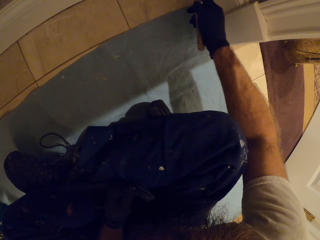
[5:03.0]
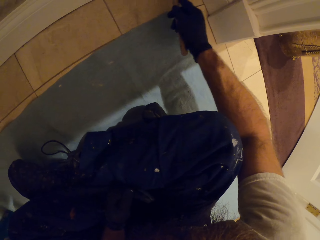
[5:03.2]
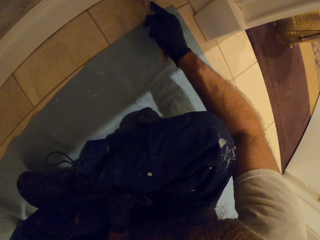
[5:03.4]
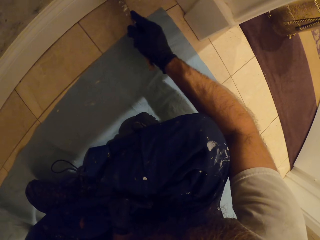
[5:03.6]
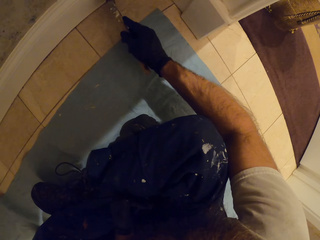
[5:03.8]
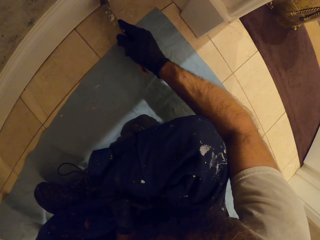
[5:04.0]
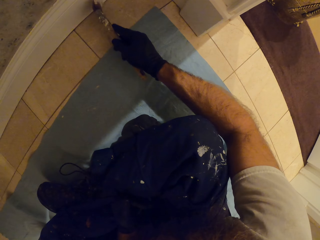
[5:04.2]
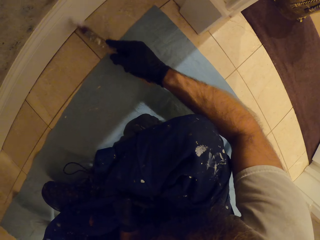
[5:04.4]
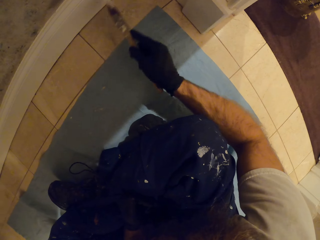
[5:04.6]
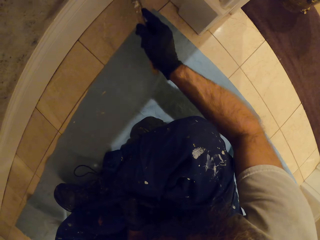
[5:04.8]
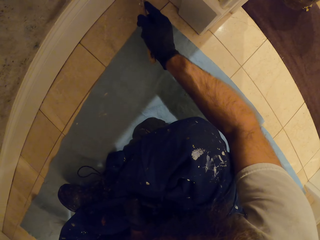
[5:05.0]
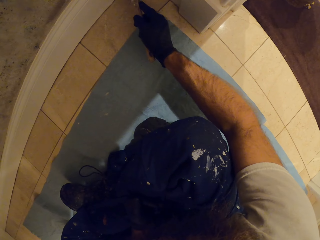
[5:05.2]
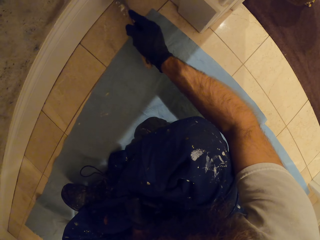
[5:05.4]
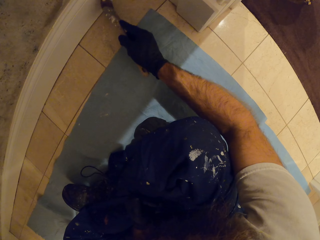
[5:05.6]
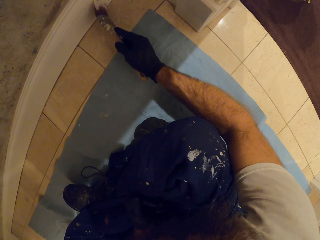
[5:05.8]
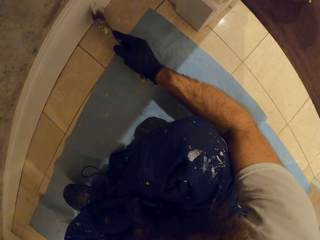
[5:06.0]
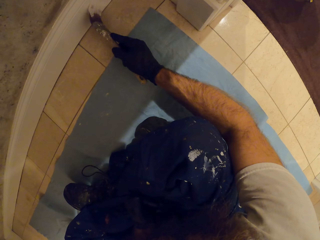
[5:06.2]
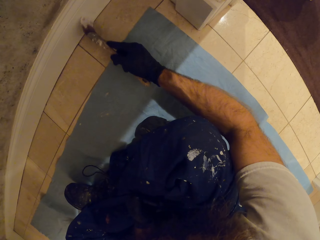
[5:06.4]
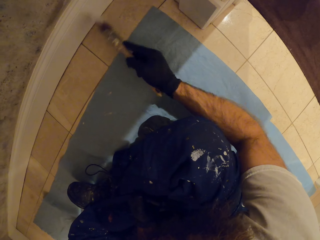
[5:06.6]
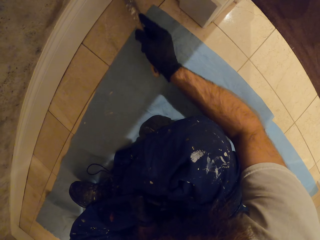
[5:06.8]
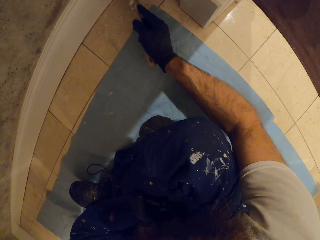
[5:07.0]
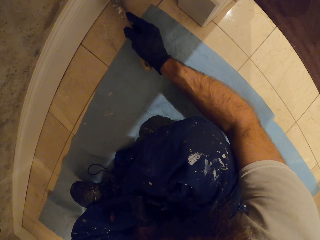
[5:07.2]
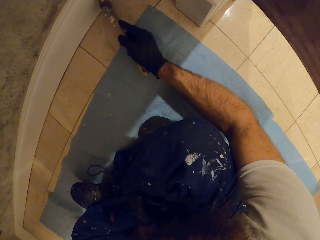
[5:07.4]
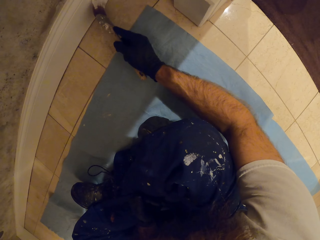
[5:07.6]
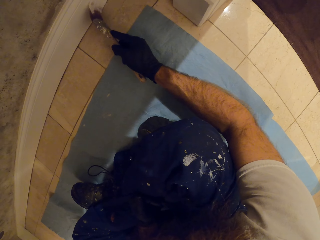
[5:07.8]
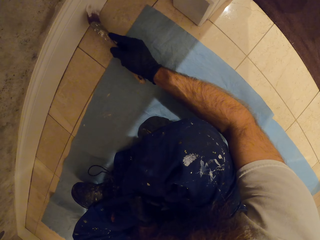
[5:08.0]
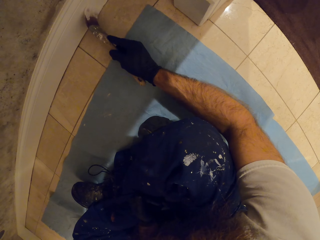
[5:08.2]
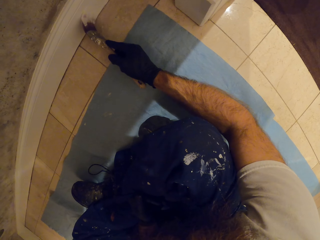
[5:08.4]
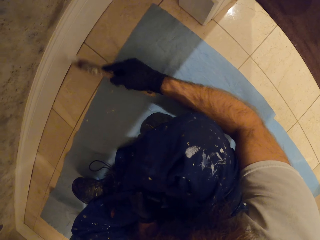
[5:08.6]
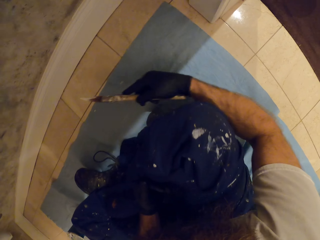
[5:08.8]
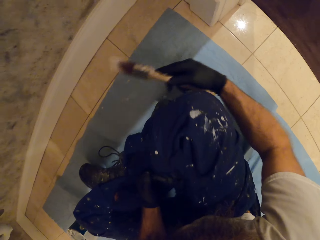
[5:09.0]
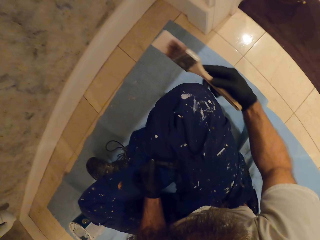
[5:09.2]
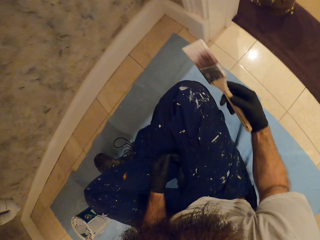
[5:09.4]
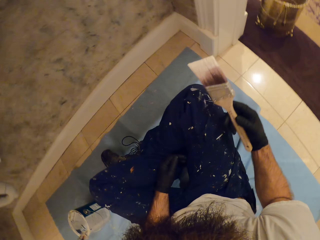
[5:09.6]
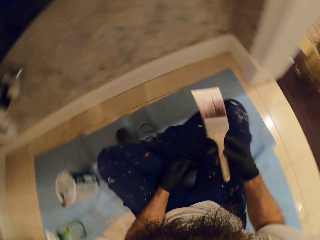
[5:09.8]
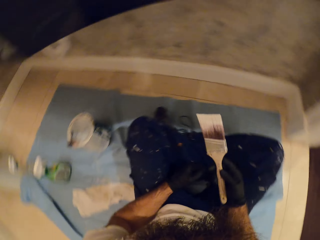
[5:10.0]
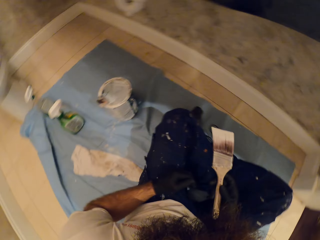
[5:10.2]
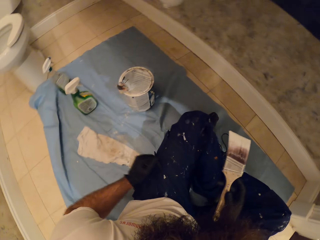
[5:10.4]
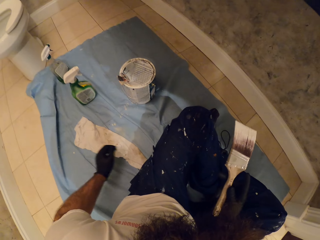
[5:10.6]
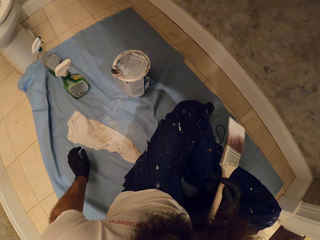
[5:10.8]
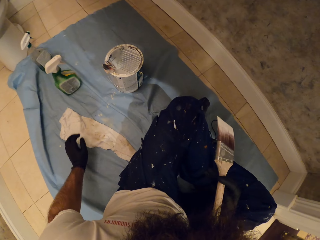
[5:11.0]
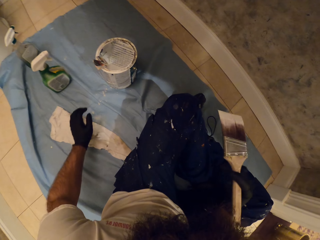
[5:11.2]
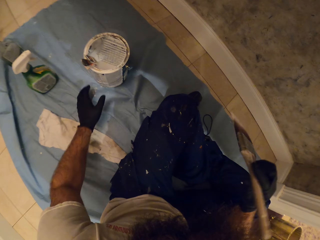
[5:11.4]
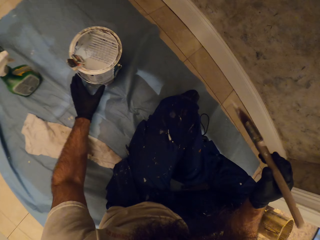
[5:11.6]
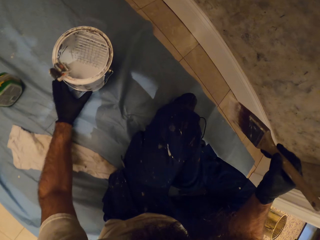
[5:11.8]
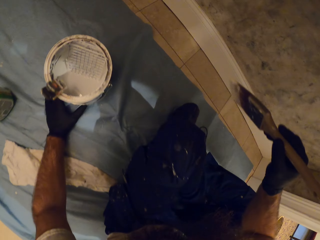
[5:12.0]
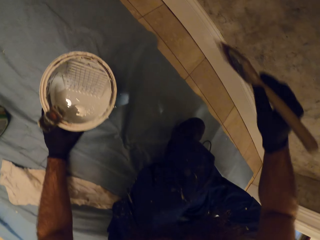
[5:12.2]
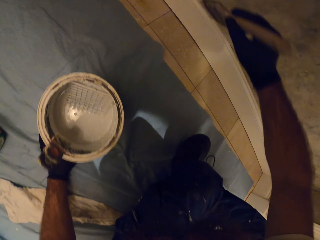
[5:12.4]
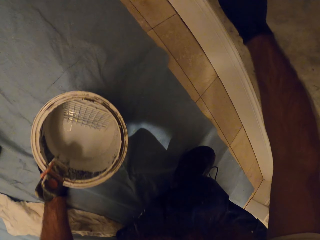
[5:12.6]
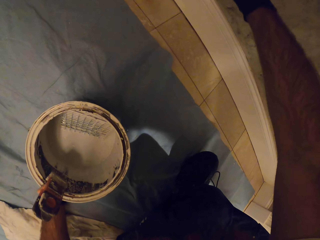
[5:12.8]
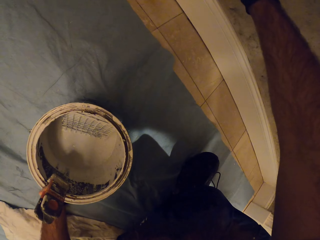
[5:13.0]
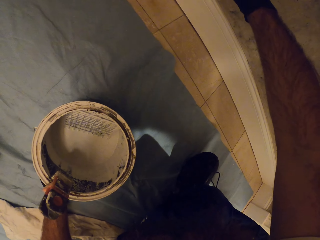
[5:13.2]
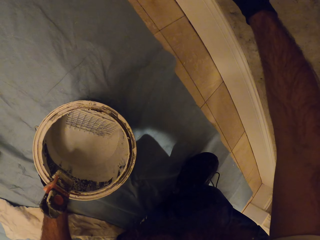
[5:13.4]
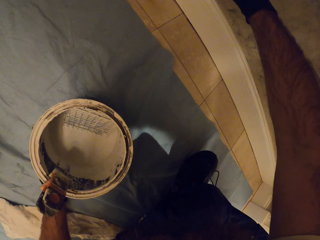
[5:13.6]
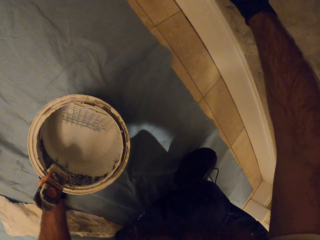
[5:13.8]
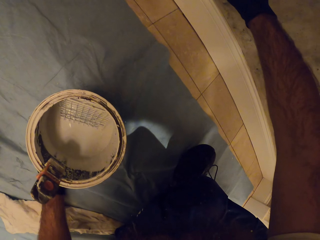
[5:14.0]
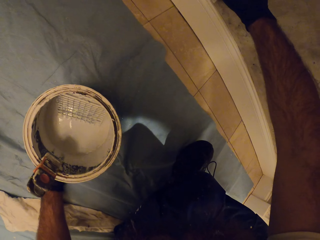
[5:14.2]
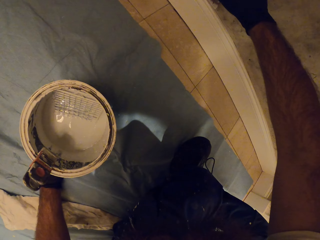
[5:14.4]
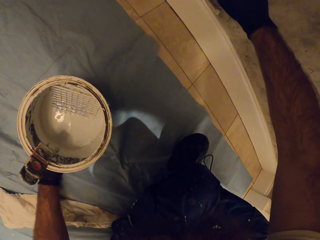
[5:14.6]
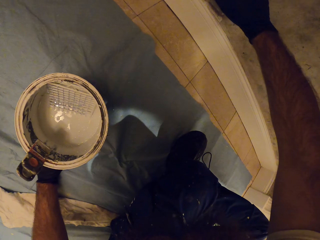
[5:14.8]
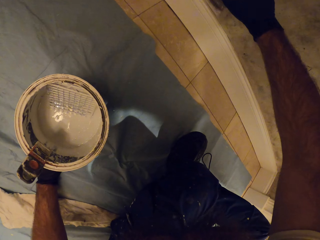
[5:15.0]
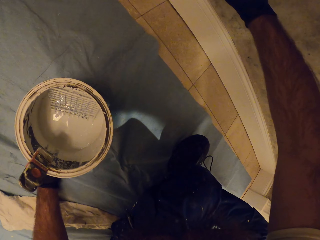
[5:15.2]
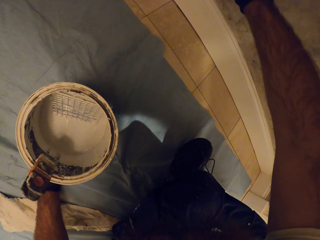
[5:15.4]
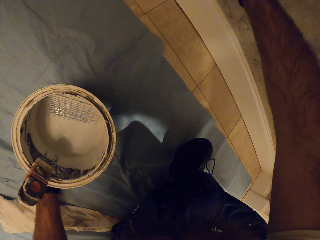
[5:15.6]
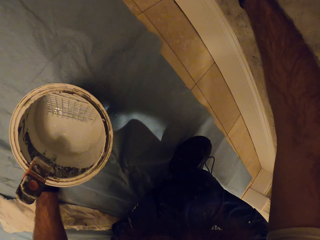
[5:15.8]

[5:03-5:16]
The camera wearer holds a paint bucket with his left hand. He paints the wall cap with the paint brush in his right hand.

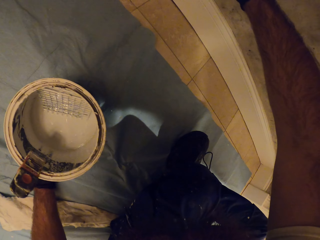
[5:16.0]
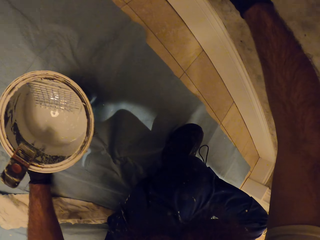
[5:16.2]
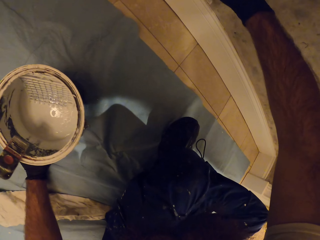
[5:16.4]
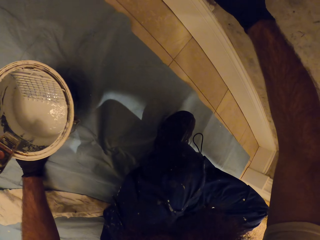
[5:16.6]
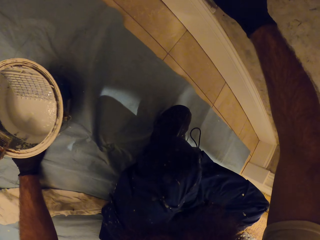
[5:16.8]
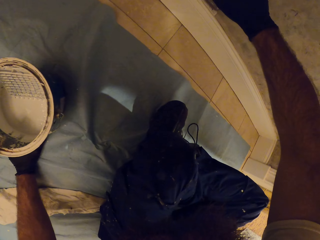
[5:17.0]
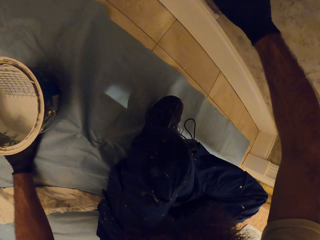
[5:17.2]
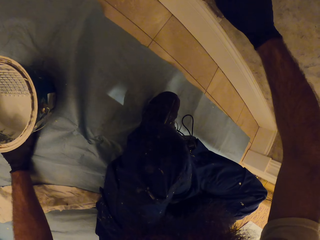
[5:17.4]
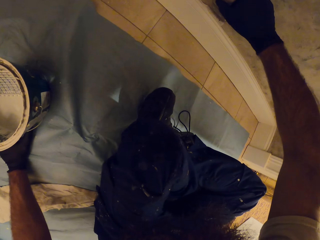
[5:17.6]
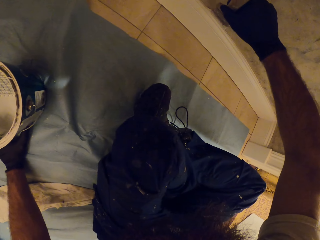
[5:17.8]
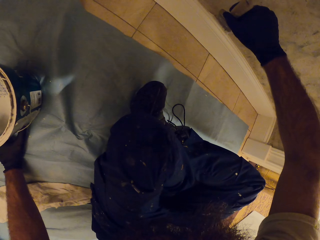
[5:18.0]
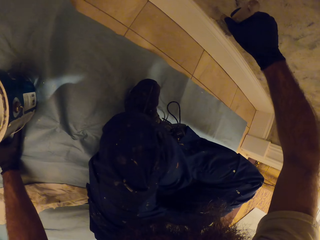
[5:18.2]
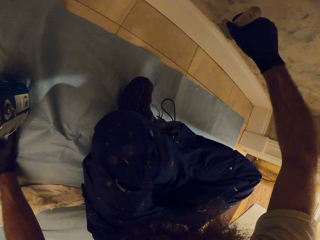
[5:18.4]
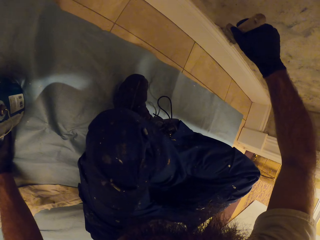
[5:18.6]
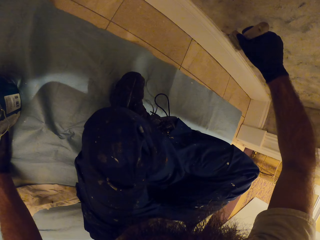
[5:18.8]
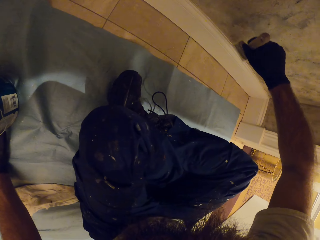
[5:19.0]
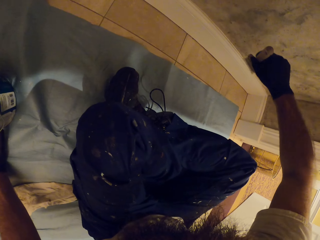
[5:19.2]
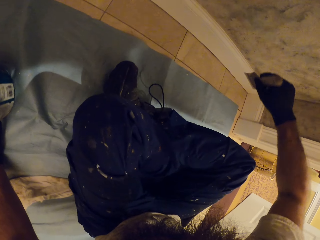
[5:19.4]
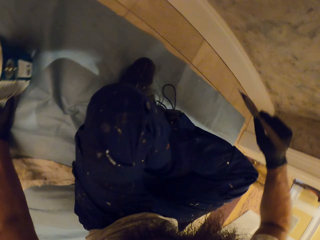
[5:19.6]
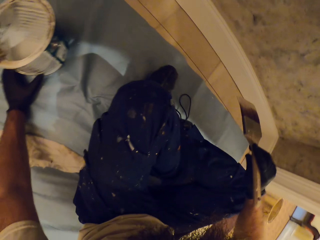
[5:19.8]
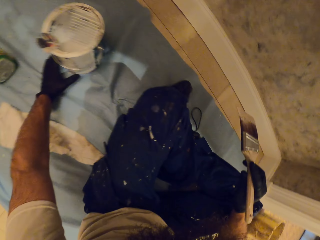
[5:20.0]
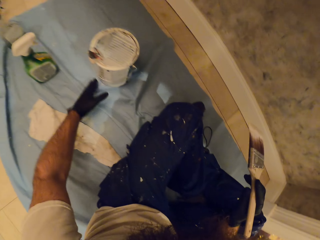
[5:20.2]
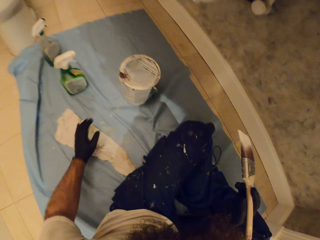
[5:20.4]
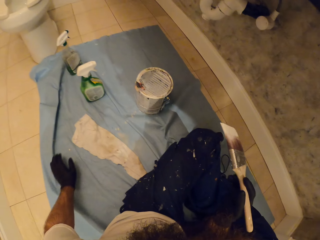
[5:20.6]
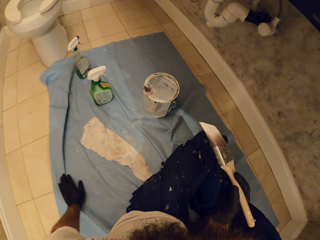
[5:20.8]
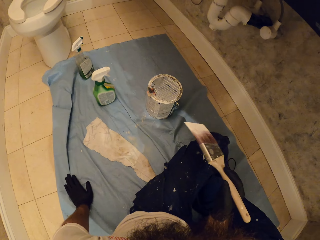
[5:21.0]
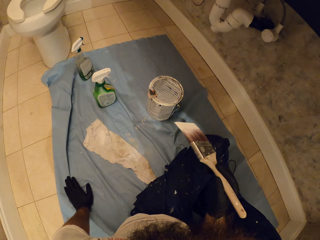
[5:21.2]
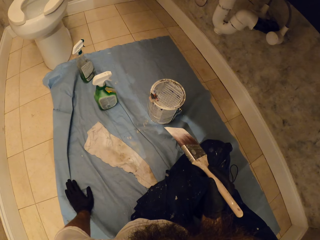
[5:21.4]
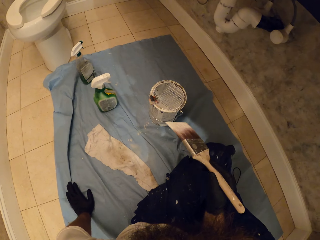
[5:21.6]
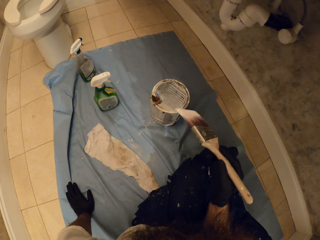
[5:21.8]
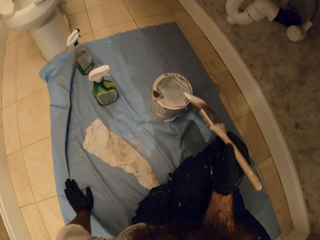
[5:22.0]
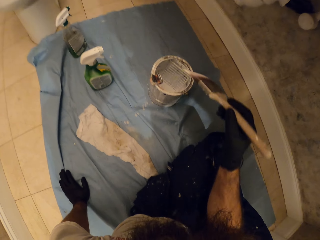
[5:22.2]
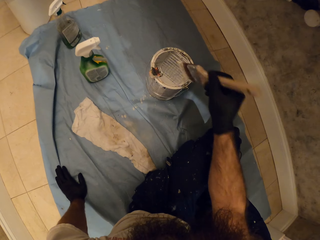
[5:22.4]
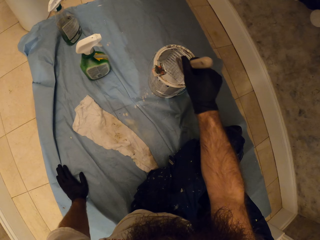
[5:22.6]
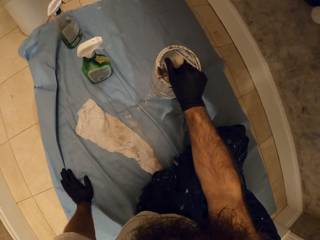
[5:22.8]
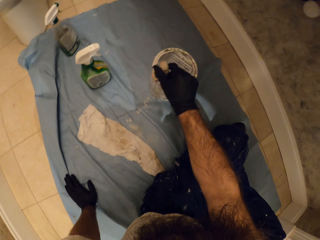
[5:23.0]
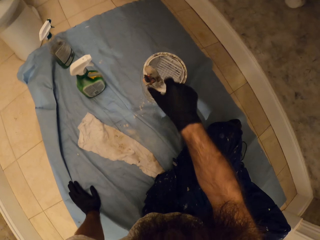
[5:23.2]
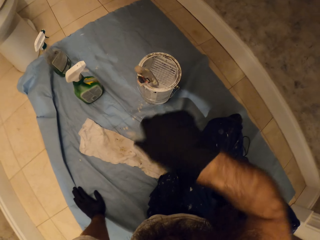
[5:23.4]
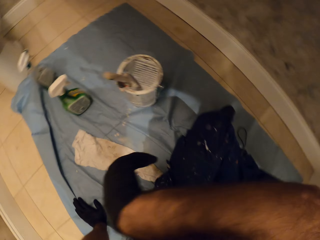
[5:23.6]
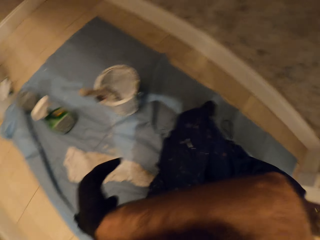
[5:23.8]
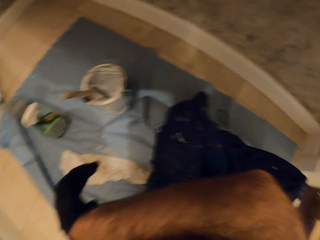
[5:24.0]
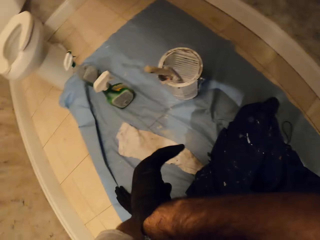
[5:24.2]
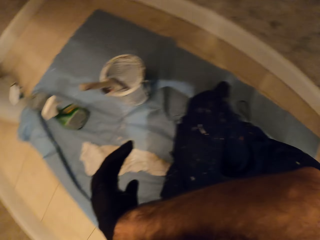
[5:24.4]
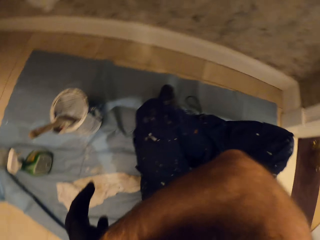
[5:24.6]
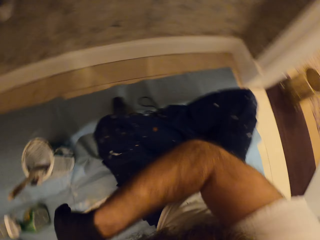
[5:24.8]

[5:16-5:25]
The camera wearer places his left hand on a cloth on the floor. He drops the paint brush in the paint bucket with his right hand. He scratches his face with his right hand.
